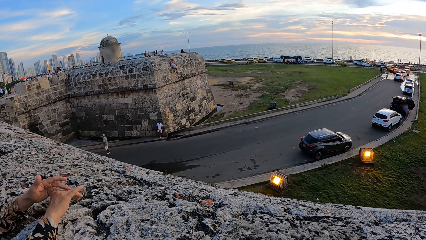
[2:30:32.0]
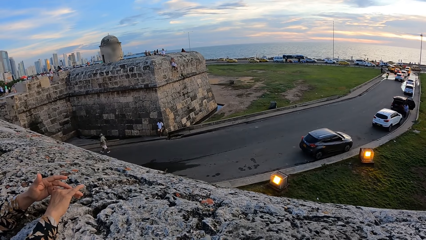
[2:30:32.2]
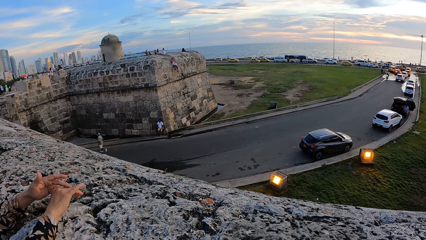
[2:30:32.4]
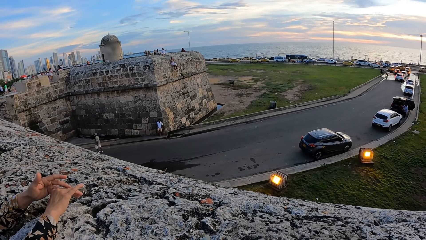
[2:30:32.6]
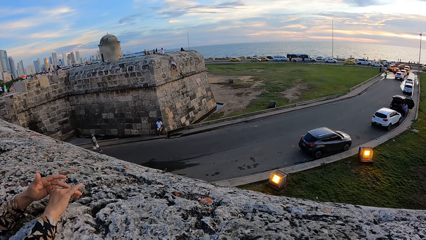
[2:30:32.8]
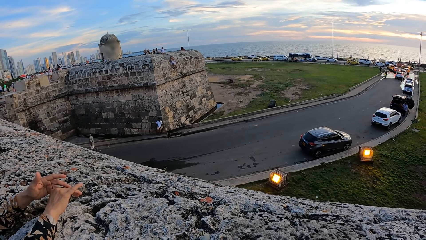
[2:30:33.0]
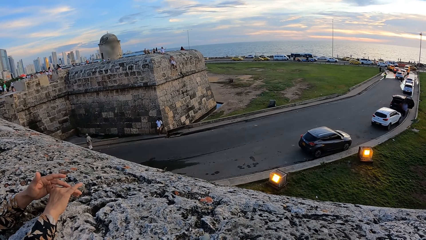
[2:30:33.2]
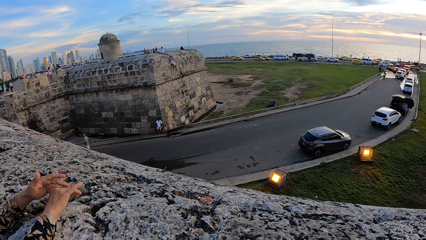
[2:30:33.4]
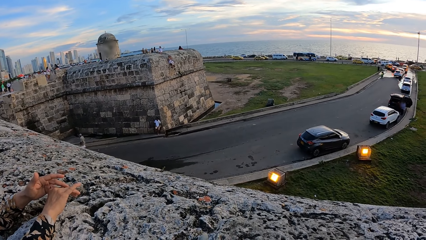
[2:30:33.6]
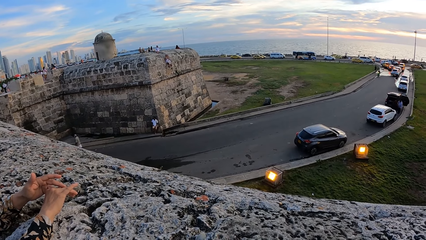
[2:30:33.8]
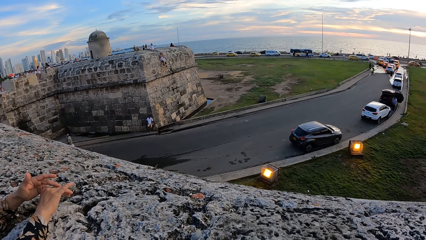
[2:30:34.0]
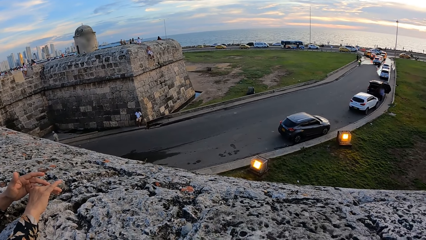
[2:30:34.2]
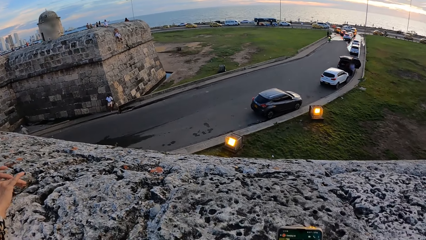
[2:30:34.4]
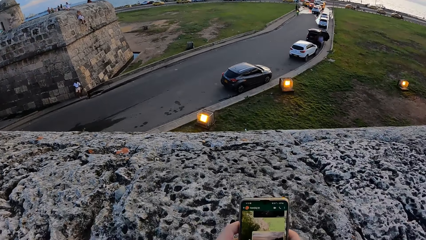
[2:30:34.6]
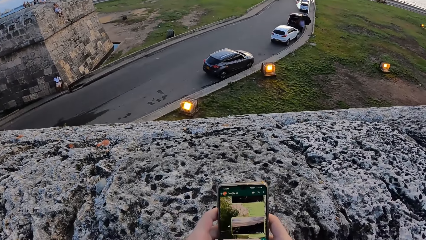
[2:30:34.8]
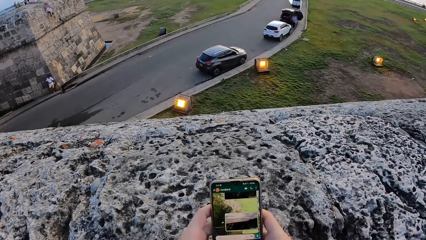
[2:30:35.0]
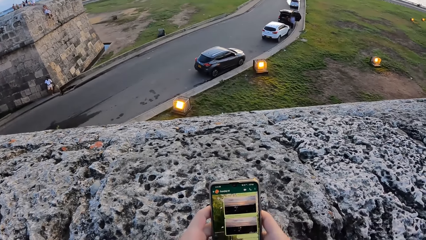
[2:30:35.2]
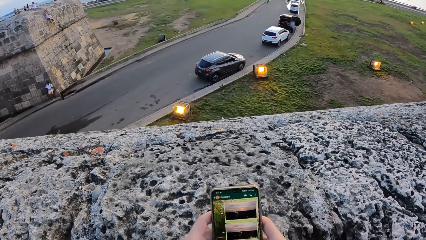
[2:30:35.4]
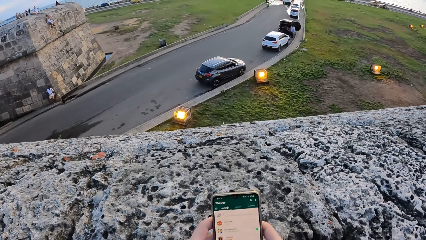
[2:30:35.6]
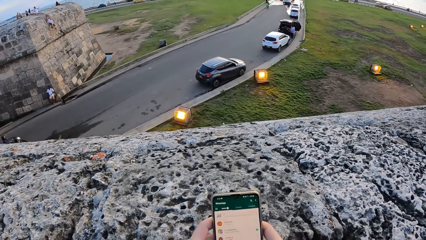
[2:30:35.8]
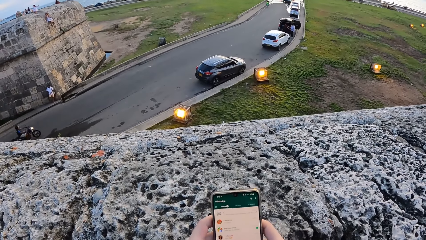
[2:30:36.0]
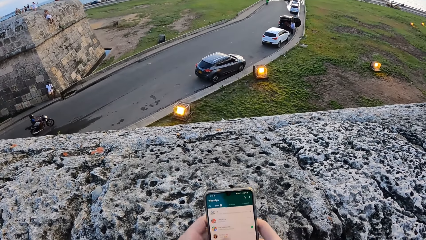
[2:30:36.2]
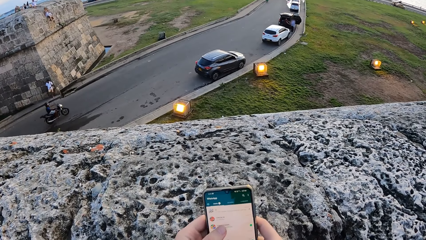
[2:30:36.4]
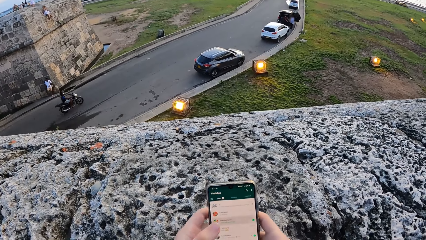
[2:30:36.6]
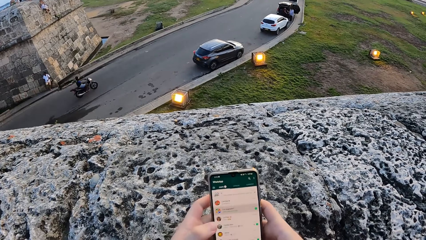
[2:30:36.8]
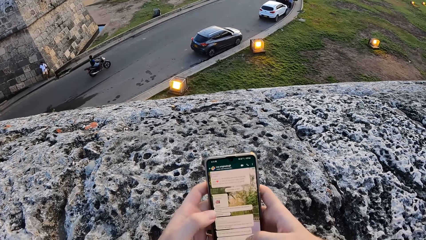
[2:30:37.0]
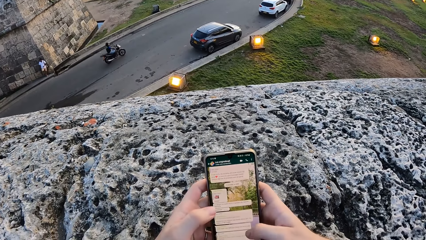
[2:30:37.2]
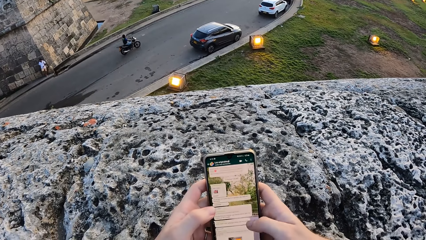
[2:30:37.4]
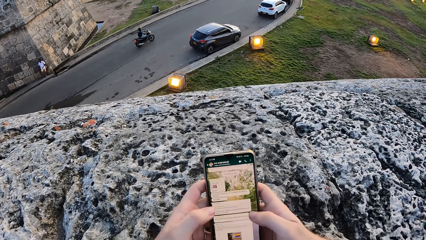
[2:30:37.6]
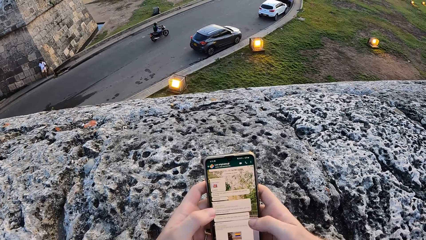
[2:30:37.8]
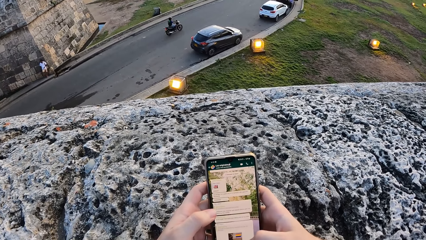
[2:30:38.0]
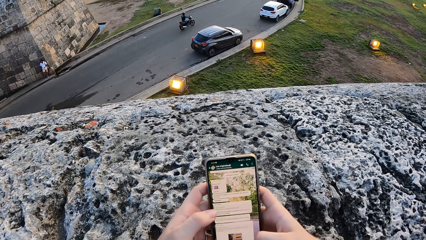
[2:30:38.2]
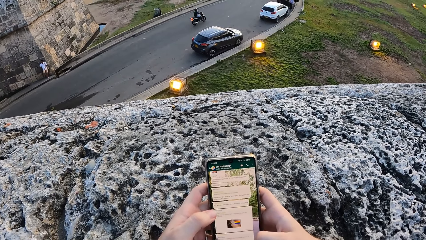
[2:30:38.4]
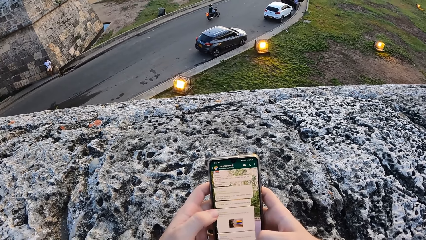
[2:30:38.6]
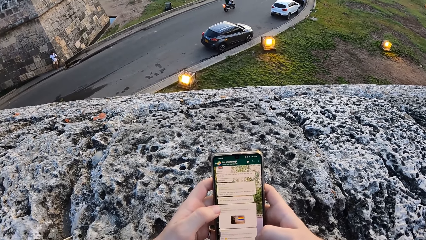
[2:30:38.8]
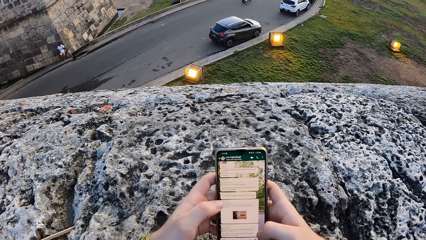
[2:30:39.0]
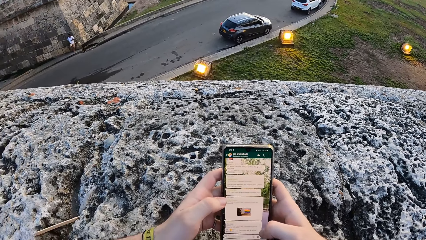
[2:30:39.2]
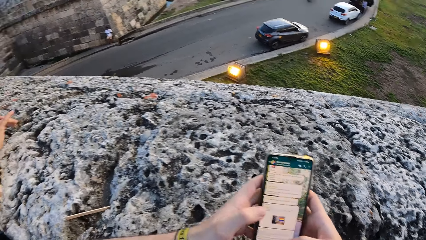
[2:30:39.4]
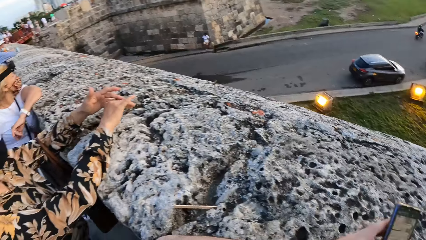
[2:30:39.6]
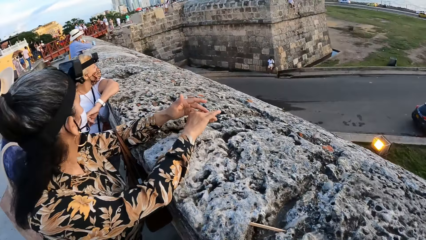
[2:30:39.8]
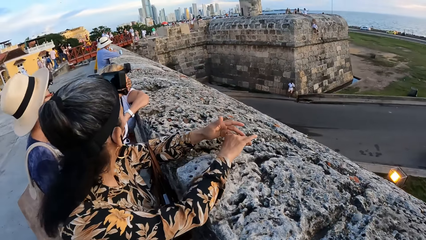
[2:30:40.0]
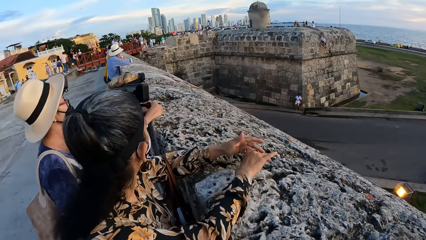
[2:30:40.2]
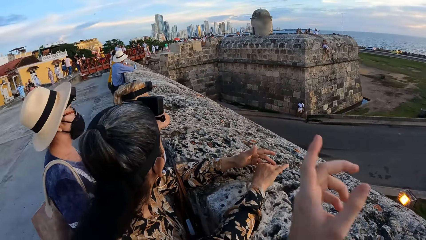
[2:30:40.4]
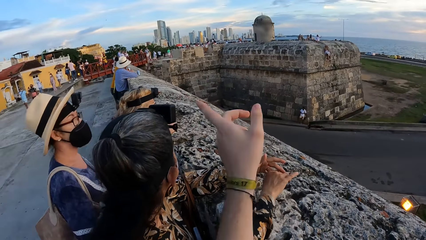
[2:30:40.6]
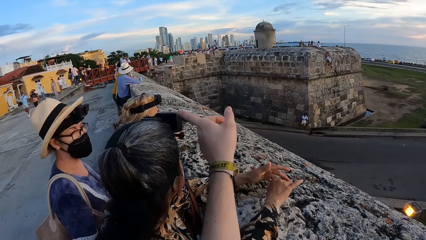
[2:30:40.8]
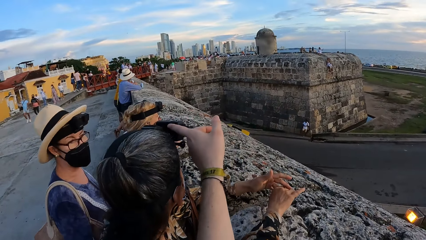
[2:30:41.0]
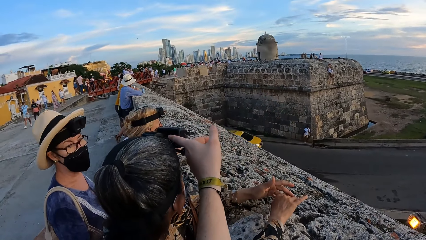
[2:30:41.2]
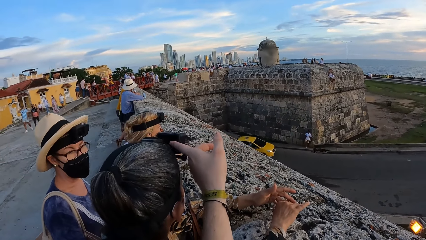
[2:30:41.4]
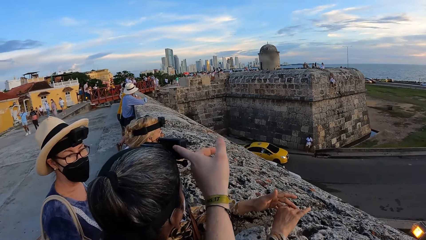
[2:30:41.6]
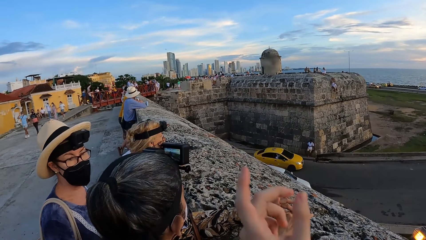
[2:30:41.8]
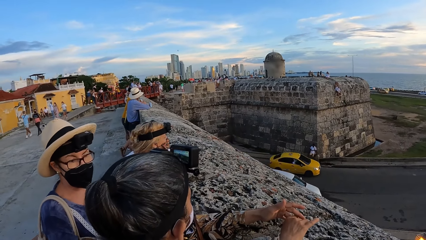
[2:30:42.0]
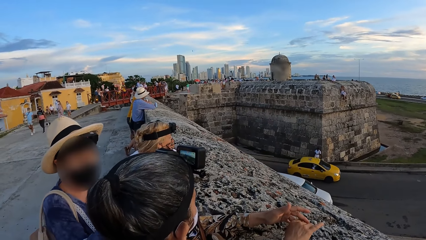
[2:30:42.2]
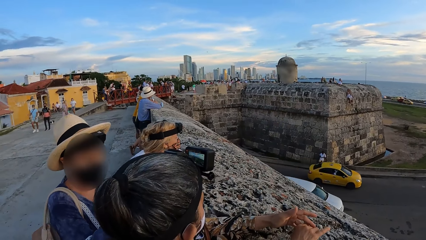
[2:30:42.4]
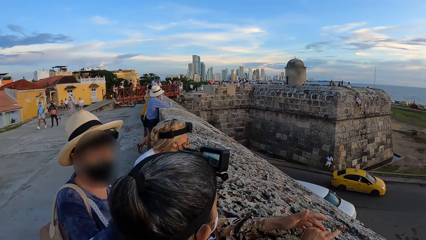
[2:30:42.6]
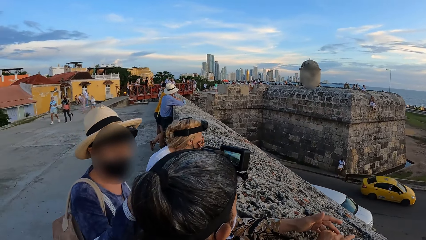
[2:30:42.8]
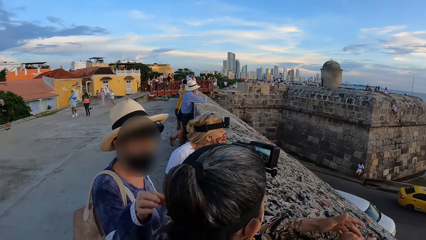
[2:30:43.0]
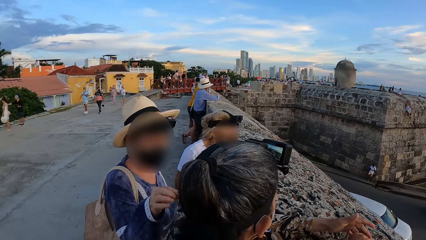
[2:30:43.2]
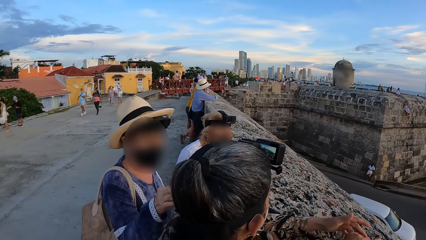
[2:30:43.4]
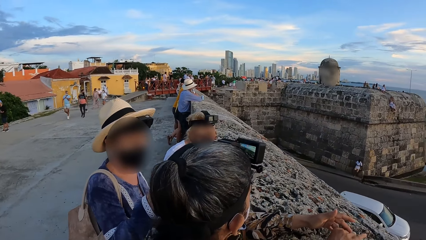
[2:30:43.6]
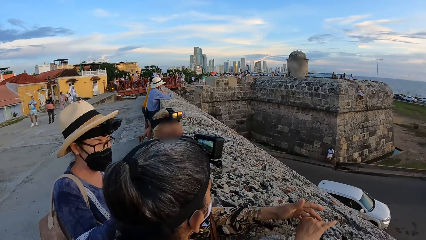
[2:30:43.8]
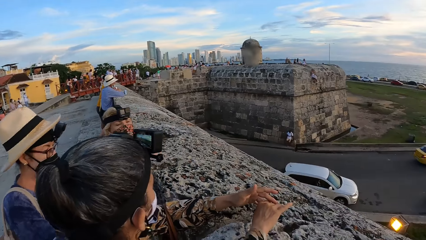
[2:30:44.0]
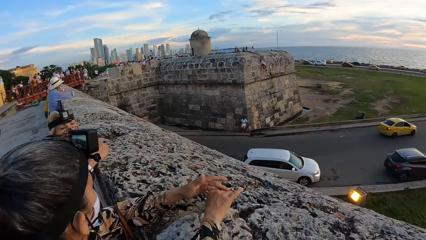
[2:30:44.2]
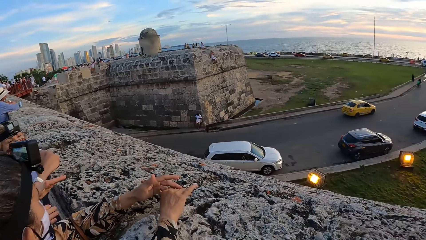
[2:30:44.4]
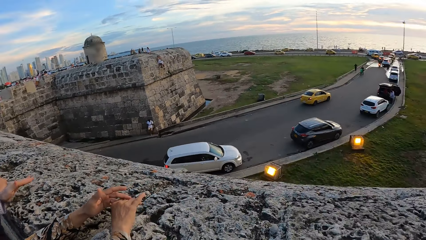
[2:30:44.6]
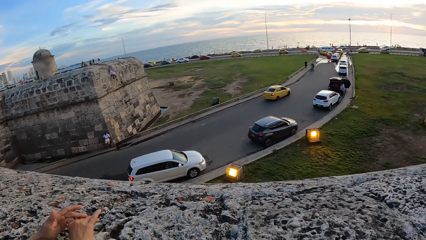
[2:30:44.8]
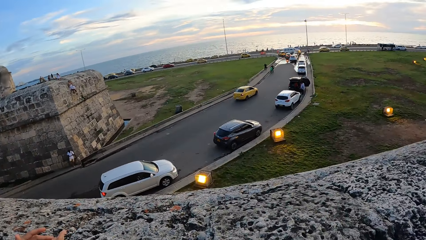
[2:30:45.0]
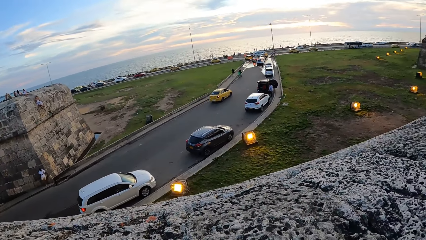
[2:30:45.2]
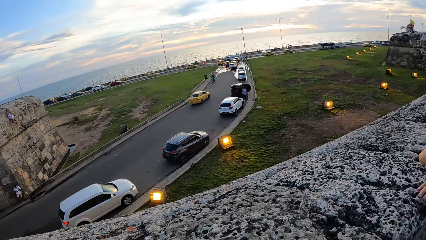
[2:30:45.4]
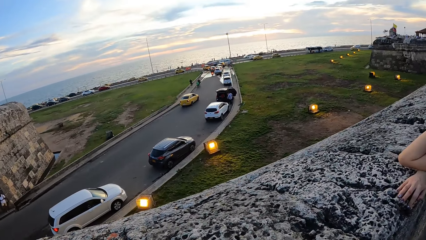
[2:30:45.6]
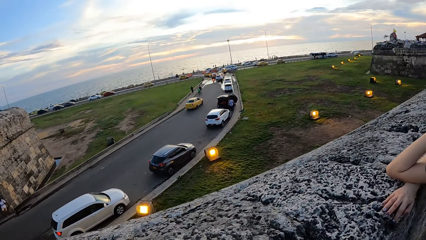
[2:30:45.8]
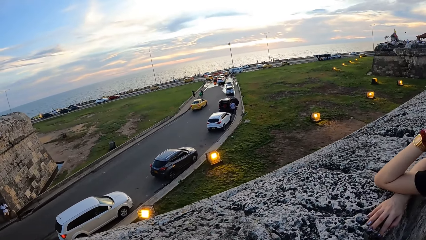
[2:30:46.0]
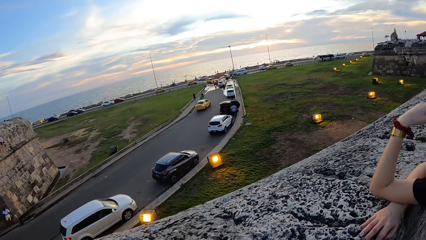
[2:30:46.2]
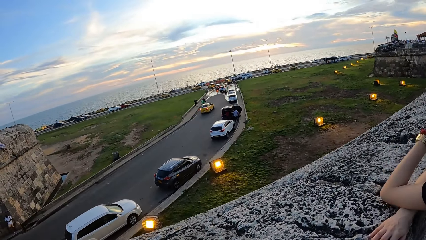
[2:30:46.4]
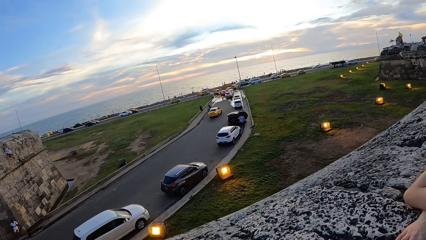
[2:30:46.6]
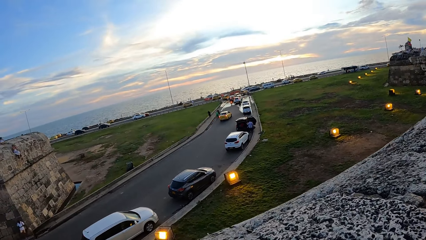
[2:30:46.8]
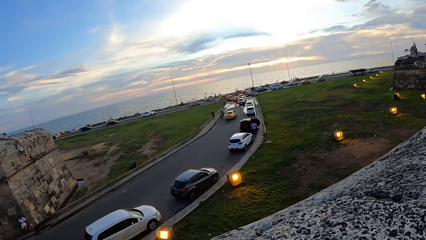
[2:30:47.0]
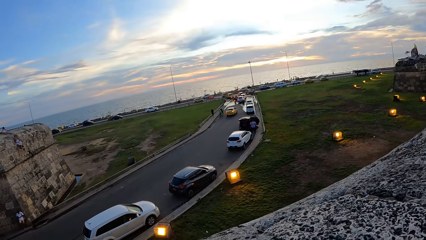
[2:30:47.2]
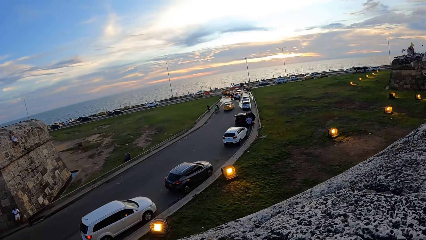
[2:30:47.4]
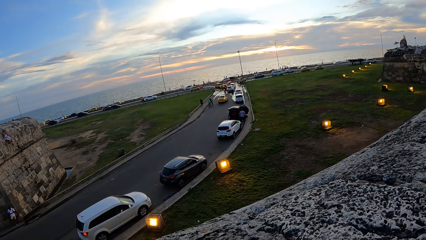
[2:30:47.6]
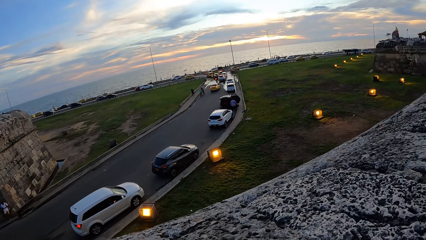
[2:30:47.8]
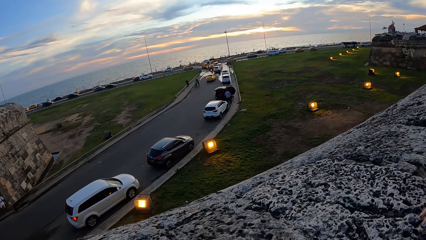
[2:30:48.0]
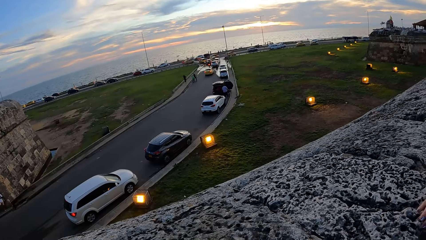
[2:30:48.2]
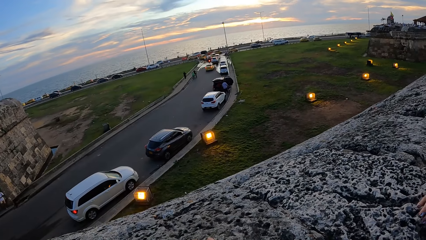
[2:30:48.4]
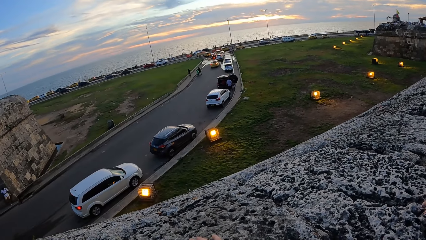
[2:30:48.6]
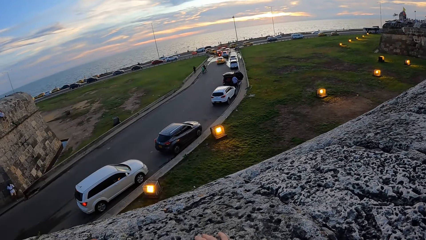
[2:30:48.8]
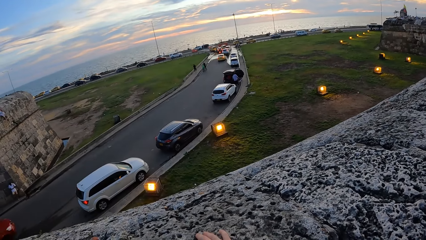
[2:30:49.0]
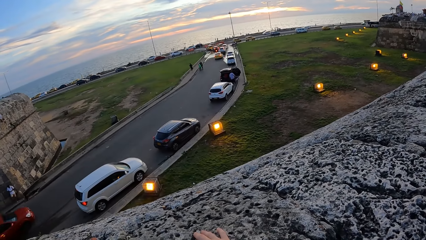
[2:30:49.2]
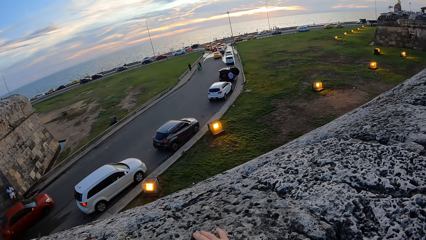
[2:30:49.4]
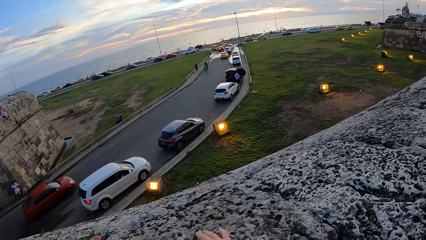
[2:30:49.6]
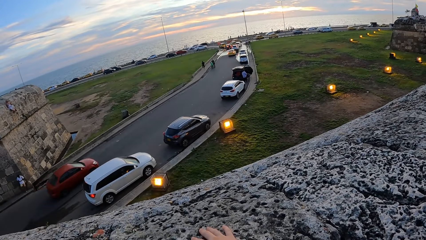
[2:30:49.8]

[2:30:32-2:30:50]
The camera wearer looks at the phone. She operates the phone. She interacts with a woman. She looks around. She gesticulates with her left hand. She looks at the woman. She touches the woman's camera. She looks around.
